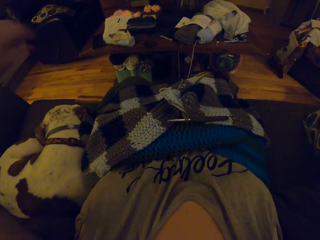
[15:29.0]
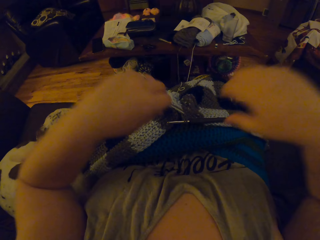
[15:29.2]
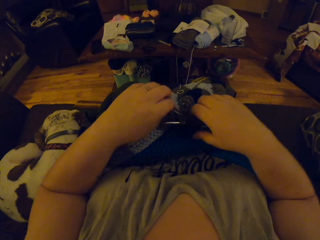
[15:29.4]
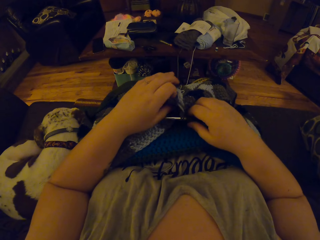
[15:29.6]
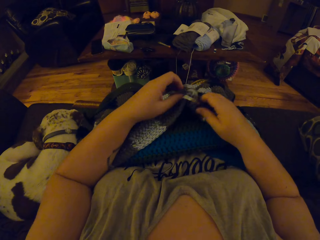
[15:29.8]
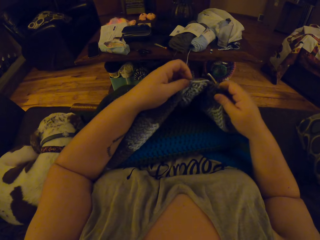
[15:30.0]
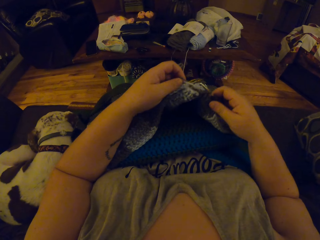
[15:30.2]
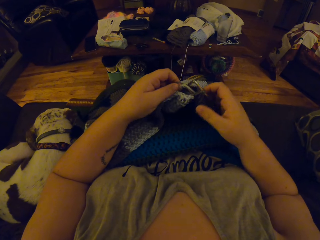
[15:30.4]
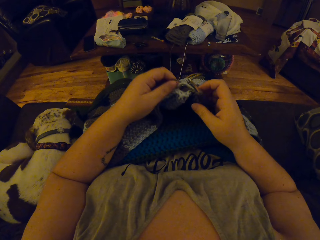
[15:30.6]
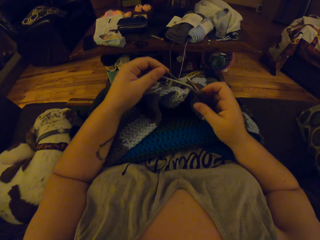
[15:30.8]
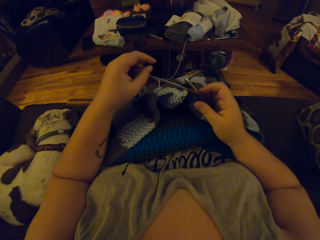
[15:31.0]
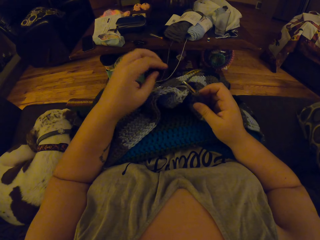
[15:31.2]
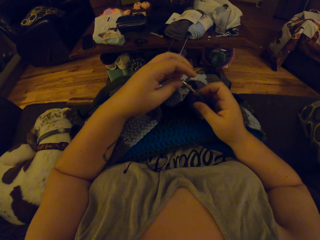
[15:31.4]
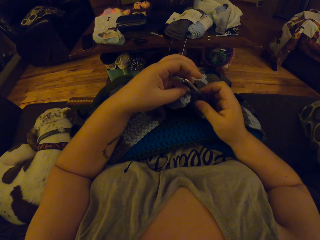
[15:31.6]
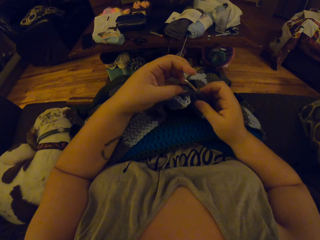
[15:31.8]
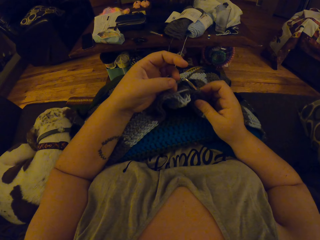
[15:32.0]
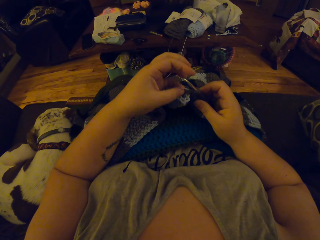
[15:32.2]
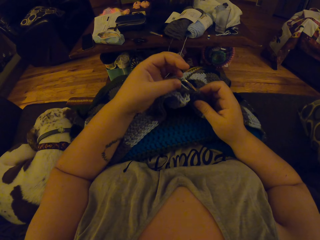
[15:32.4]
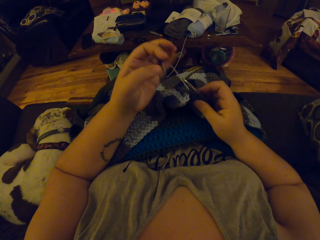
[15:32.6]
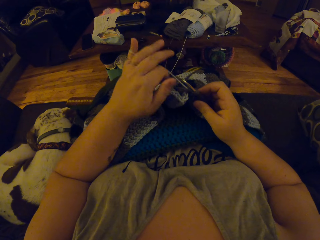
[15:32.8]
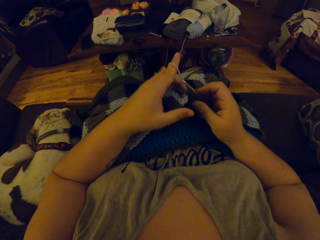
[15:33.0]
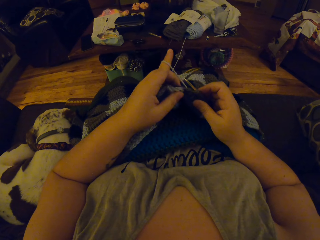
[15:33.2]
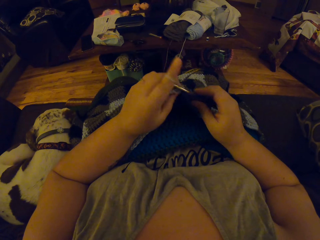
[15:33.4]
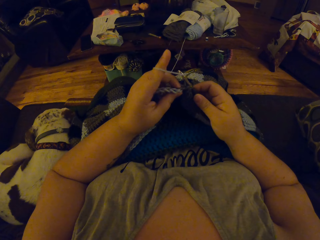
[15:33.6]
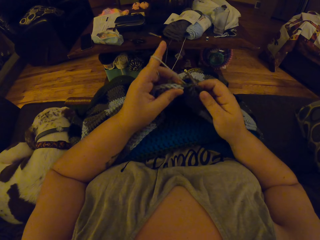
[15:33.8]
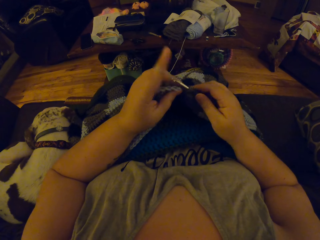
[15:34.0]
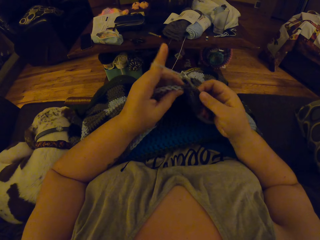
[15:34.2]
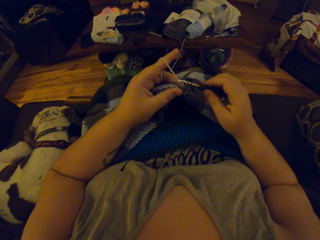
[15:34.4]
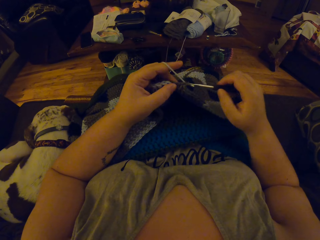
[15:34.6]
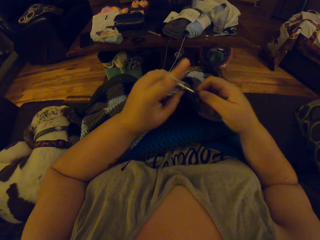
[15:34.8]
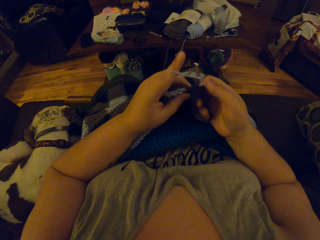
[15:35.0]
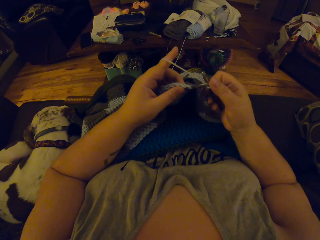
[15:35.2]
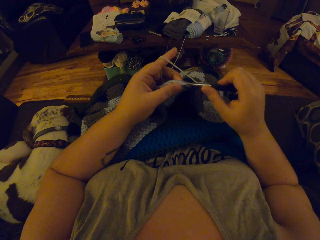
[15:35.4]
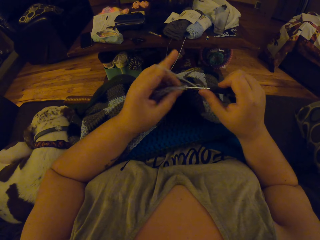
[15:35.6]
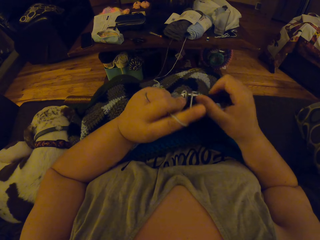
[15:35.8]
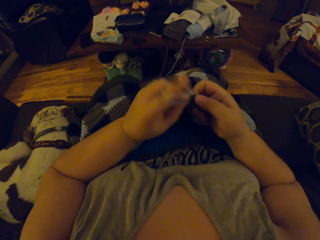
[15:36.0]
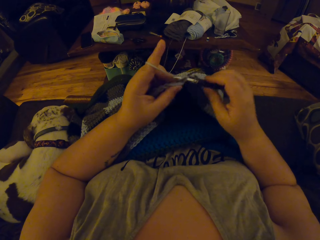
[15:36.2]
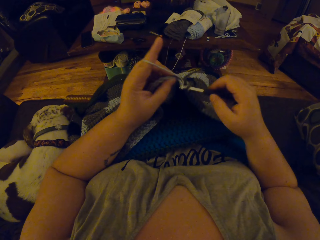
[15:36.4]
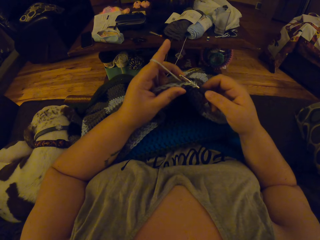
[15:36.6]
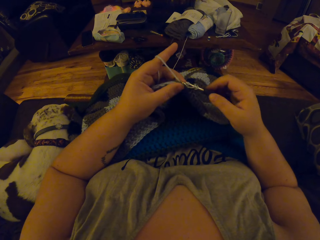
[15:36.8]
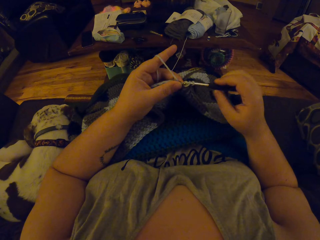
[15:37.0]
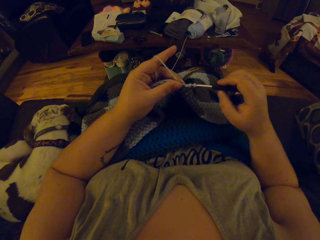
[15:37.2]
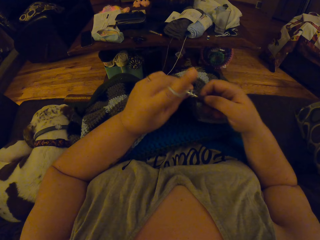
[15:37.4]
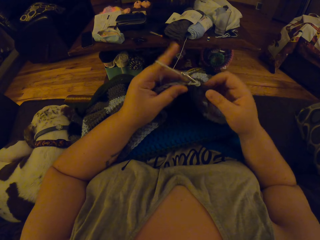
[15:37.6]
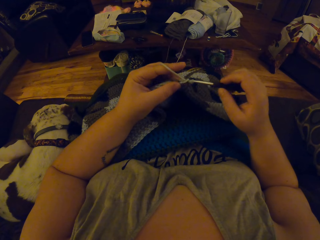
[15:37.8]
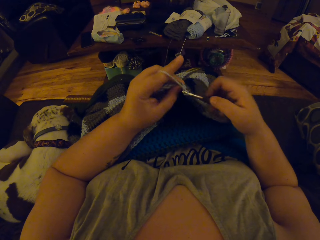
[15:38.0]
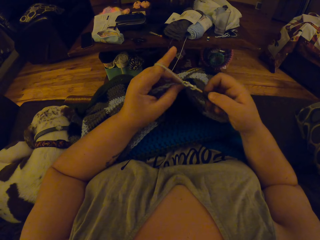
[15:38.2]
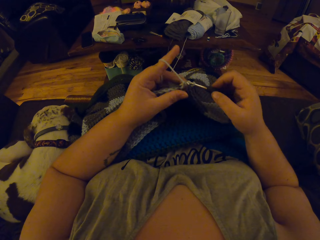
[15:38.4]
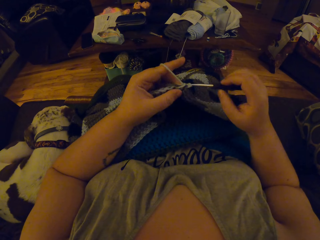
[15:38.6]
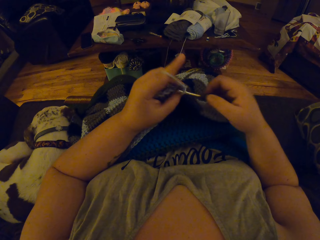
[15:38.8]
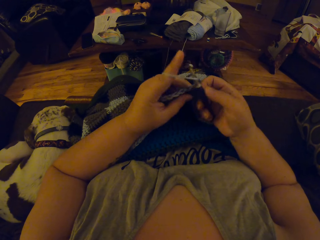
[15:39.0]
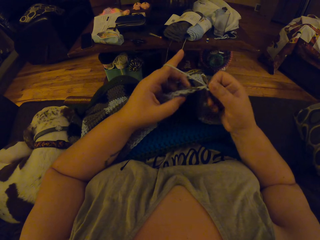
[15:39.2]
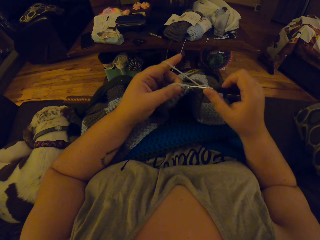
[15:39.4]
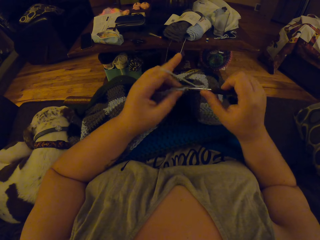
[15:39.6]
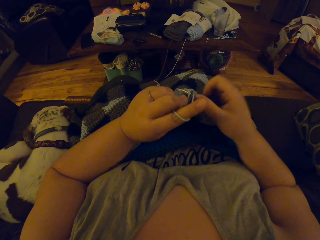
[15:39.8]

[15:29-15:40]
The camera wearer holds the crochet hook with her right hand. She holds the crochet cloth with her hands. She pulls the strip of yarn with her left hand. She wraps the strip of yarn around the finger of her left hand. She crochets with her left hand and the crochet hook in her right hand.

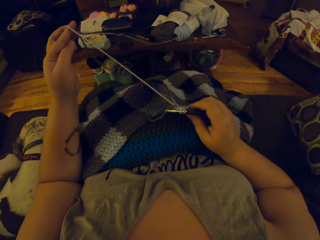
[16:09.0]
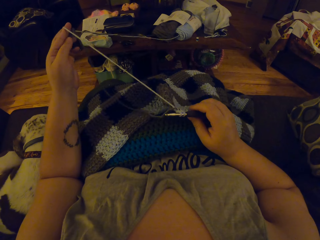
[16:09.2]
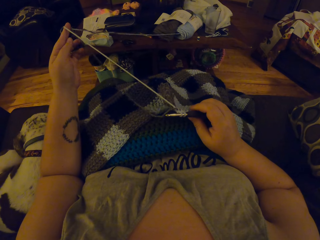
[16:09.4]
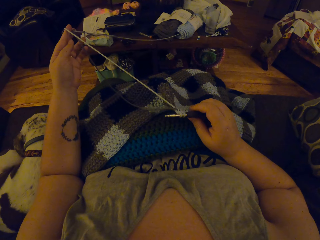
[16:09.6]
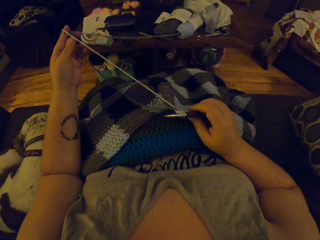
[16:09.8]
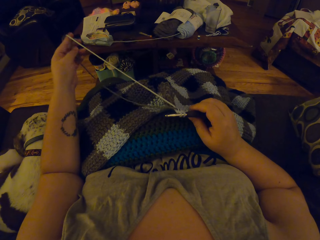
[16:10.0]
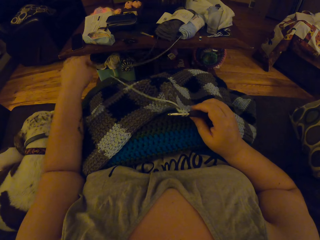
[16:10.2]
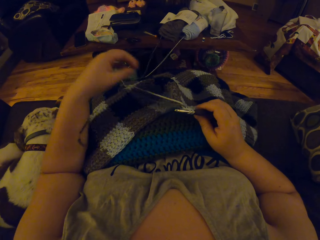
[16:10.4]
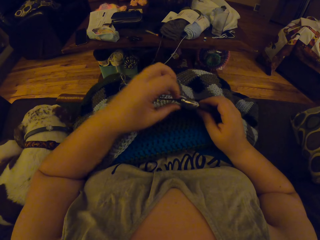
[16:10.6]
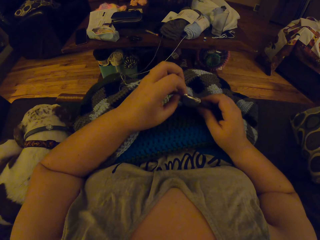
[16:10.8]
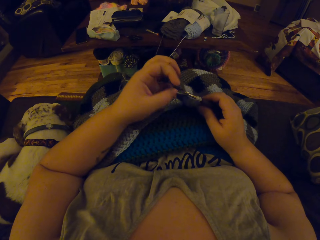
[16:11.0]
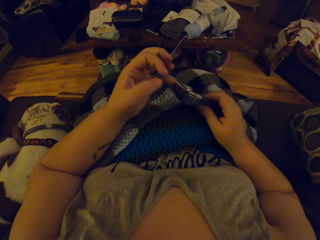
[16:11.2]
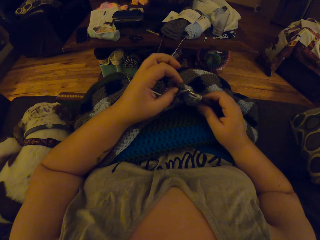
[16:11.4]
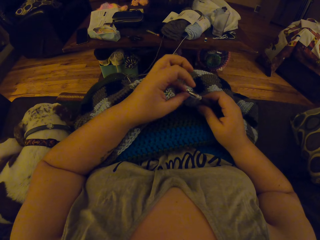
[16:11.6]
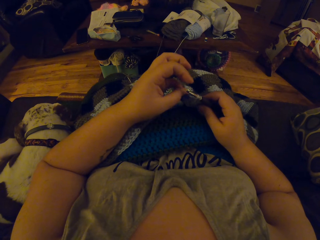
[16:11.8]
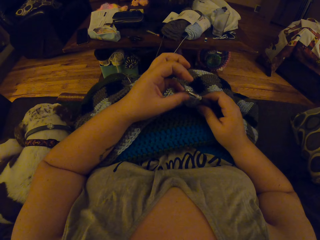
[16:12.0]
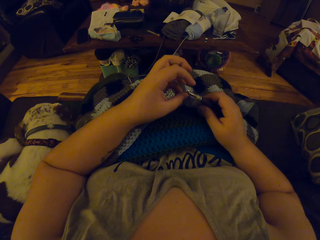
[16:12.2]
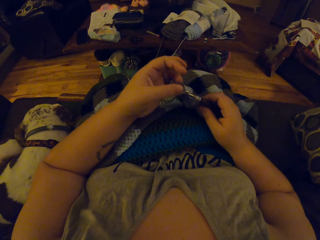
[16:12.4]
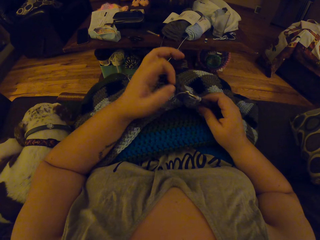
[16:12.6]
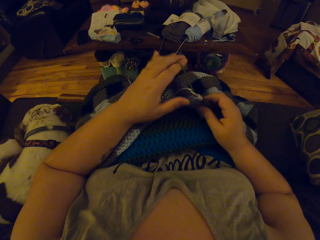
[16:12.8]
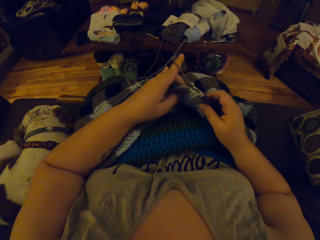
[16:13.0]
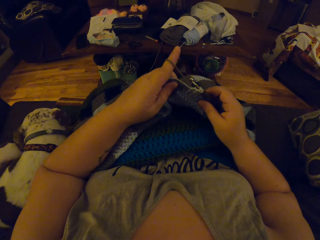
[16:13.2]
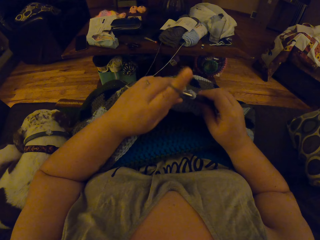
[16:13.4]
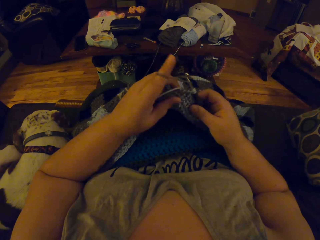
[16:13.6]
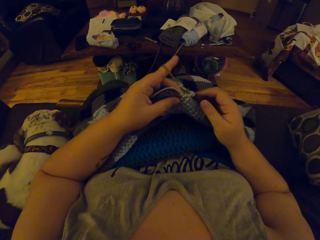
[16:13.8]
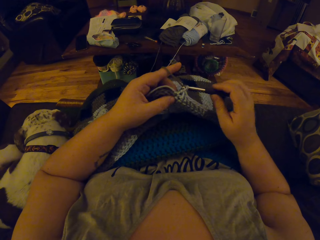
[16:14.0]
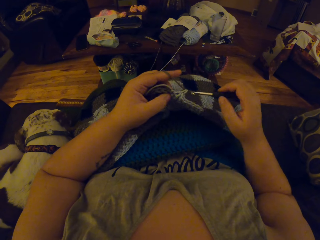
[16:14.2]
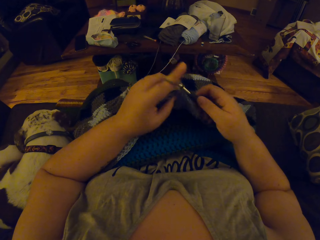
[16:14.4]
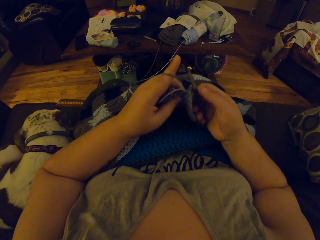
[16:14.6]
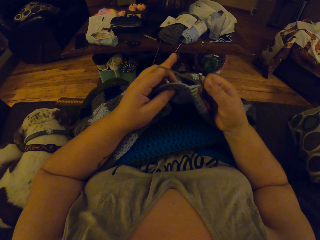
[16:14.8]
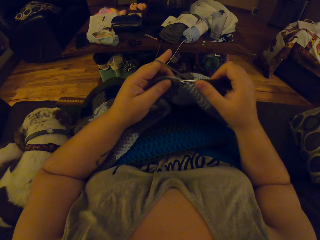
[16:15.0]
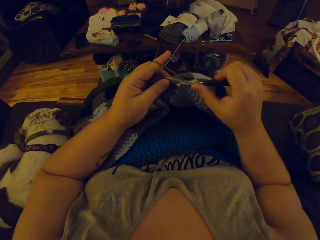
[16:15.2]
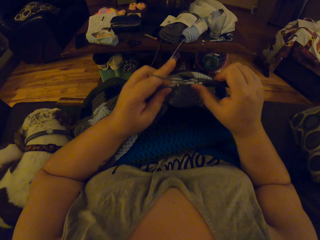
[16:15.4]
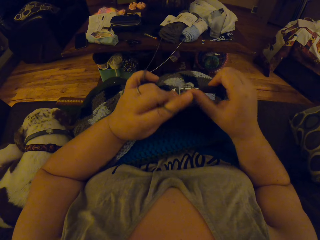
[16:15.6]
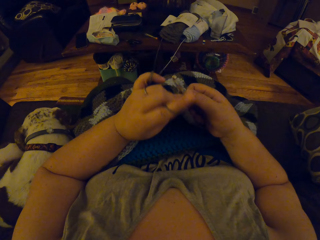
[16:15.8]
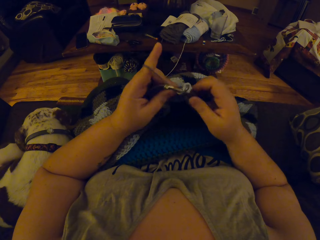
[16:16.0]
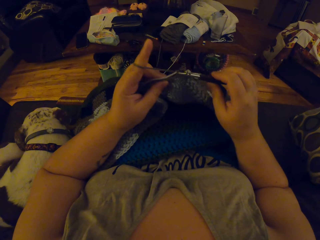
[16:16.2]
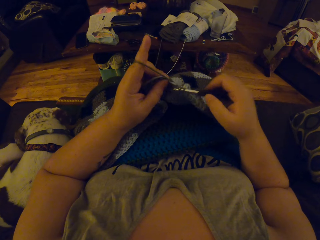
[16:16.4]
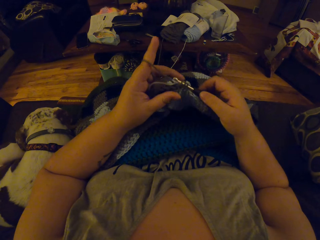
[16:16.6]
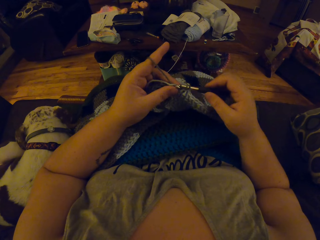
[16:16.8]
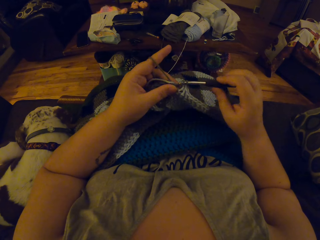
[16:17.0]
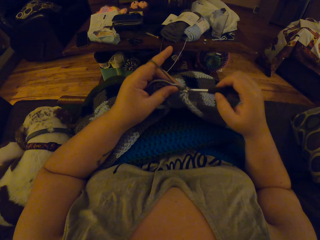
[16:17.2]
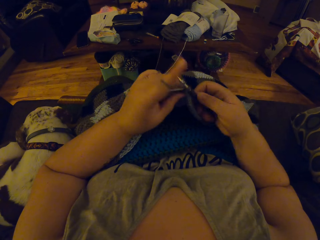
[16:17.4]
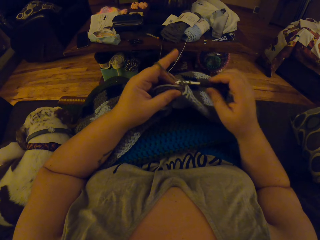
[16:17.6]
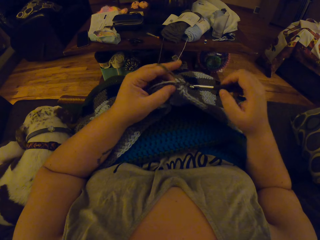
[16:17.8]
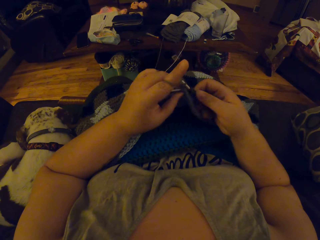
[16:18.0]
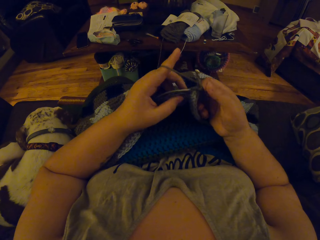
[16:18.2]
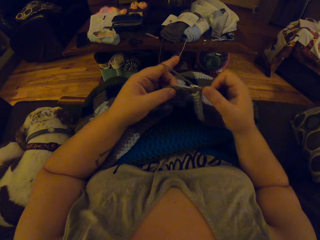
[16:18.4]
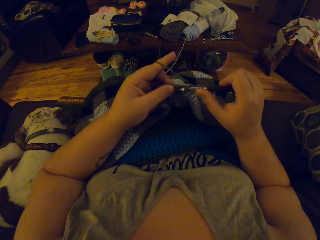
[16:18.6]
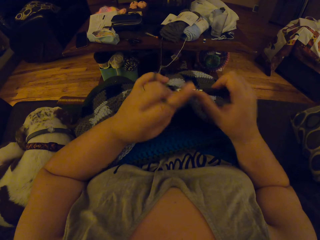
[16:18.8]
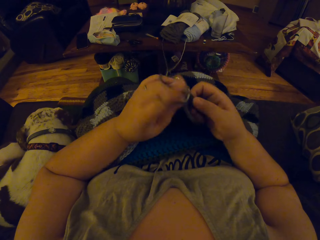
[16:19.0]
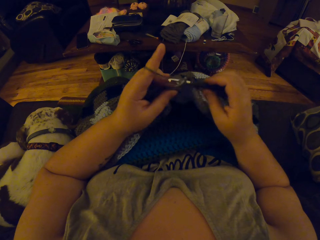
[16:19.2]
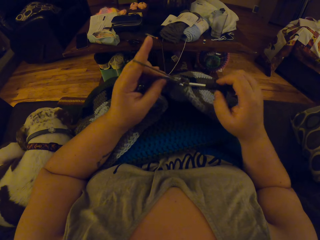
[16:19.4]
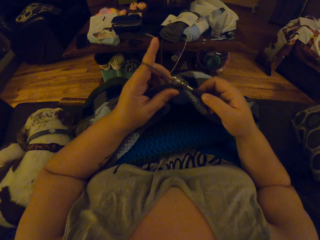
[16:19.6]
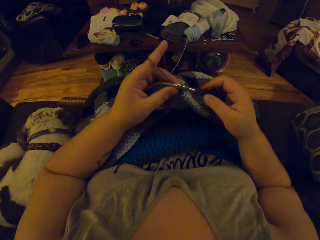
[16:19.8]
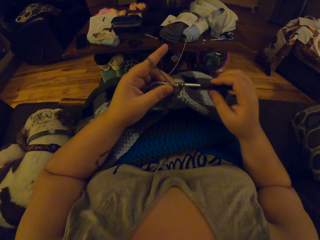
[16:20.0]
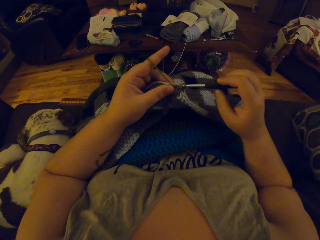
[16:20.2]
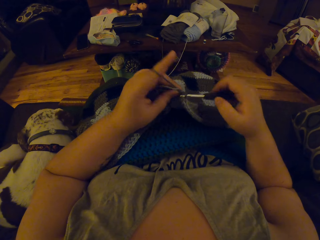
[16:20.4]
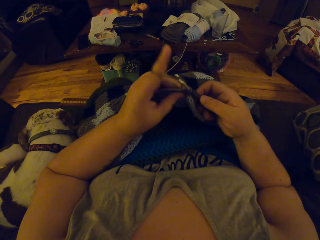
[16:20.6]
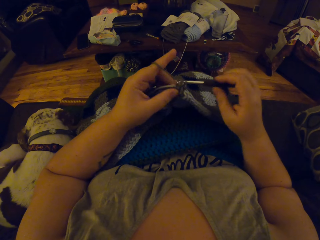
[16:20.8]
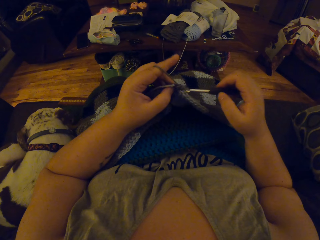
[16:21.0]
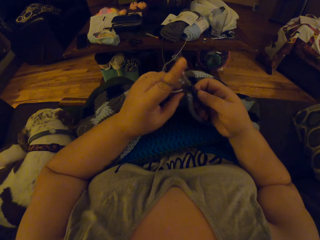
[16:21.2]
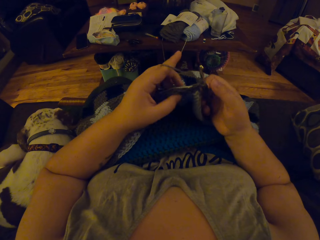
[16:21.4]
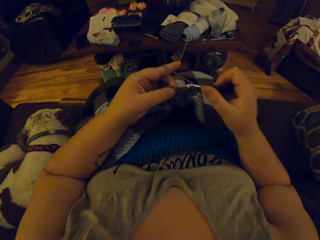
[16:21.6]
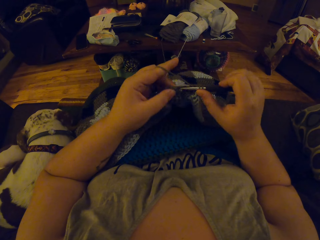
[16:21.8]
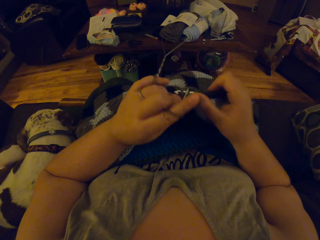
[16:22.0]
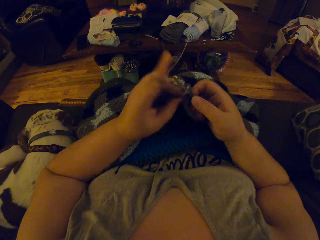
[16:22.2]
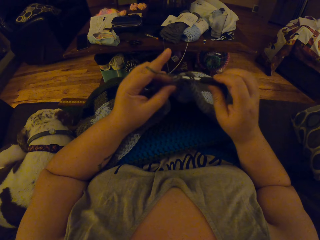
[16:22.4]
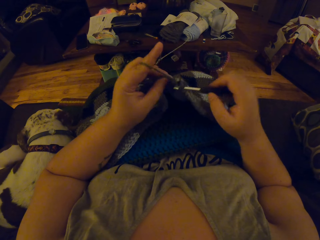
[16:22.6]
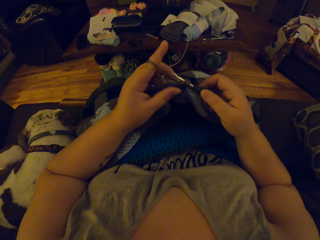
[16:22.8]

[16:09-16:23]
The camera wearer unrolls the yarn. She wraps the strip of yarn around the finger of her left hand. She crochets with her left hand and the crochet hook in her right hand.
